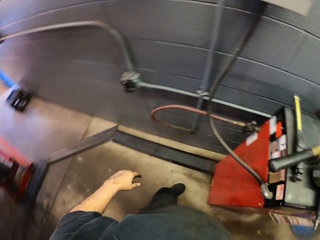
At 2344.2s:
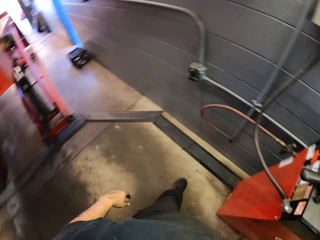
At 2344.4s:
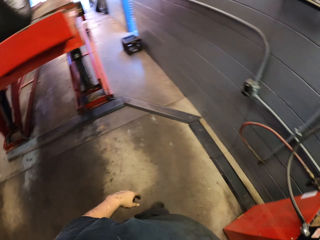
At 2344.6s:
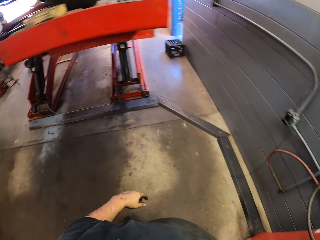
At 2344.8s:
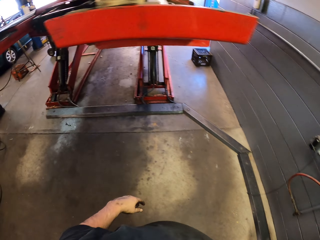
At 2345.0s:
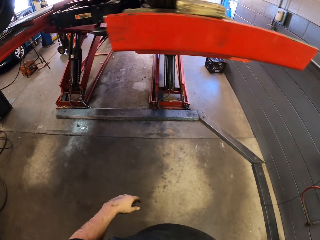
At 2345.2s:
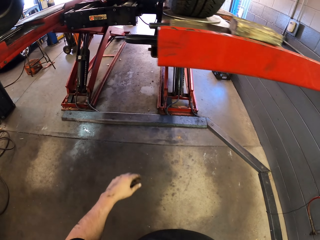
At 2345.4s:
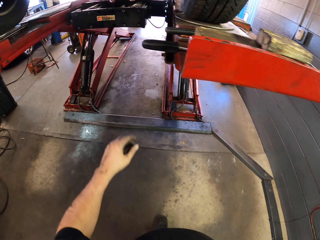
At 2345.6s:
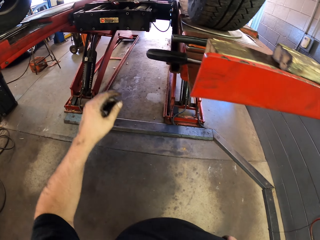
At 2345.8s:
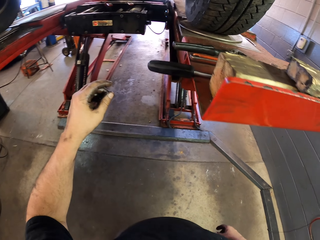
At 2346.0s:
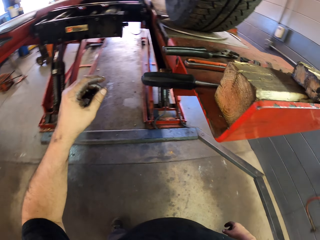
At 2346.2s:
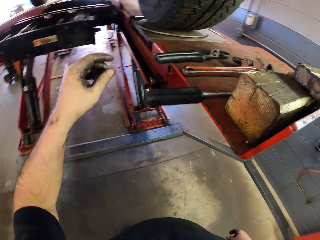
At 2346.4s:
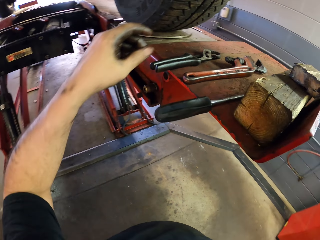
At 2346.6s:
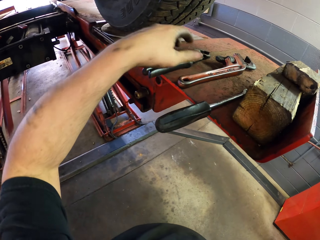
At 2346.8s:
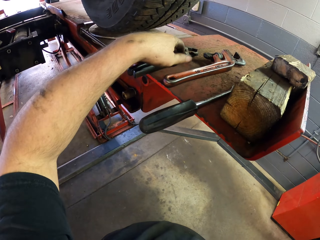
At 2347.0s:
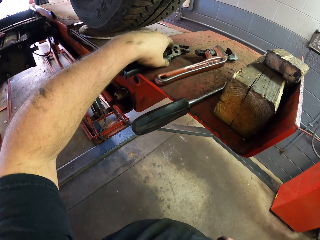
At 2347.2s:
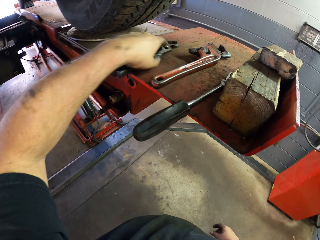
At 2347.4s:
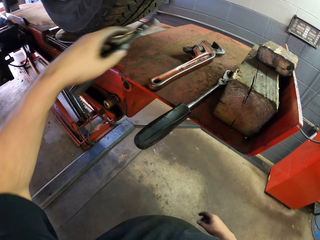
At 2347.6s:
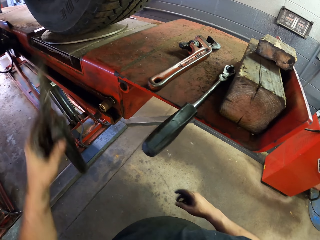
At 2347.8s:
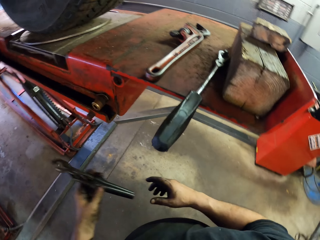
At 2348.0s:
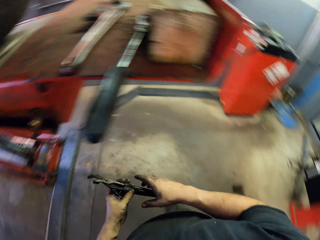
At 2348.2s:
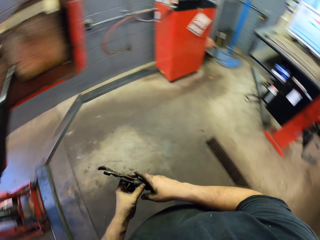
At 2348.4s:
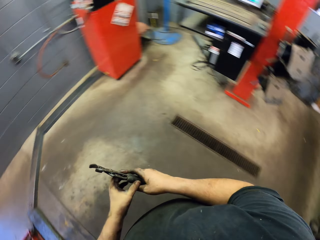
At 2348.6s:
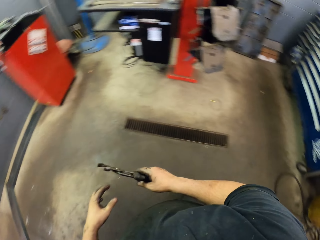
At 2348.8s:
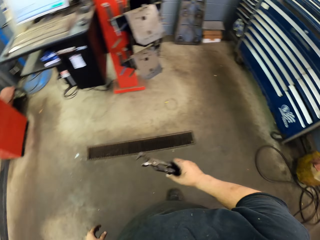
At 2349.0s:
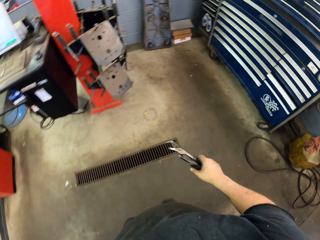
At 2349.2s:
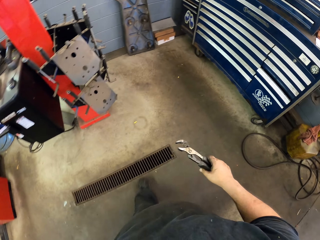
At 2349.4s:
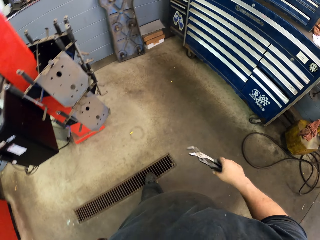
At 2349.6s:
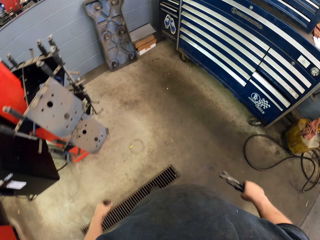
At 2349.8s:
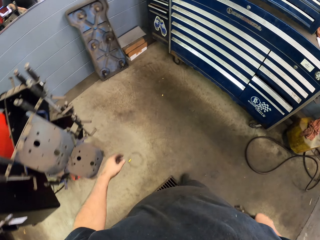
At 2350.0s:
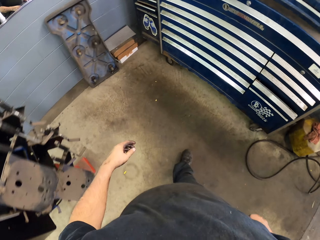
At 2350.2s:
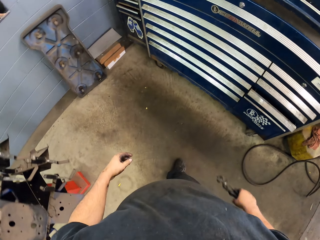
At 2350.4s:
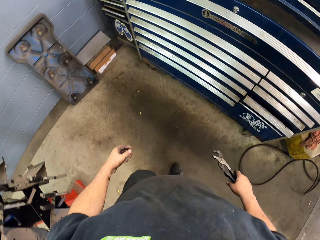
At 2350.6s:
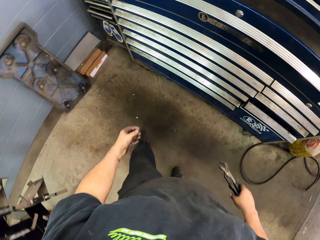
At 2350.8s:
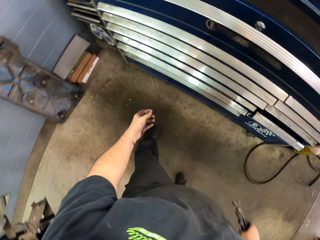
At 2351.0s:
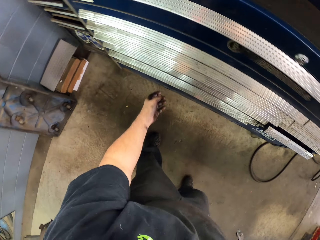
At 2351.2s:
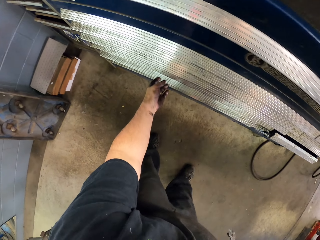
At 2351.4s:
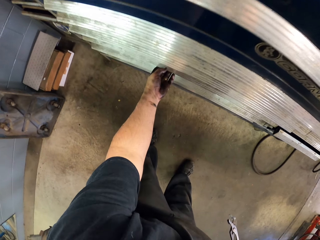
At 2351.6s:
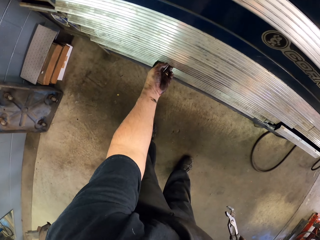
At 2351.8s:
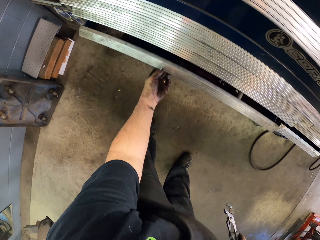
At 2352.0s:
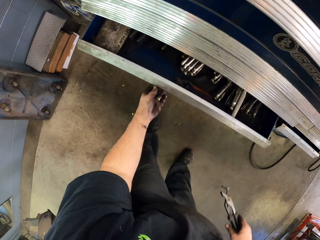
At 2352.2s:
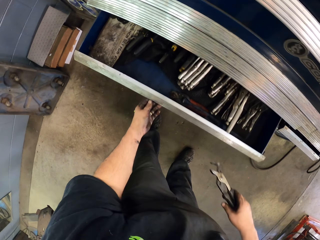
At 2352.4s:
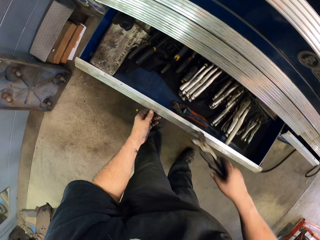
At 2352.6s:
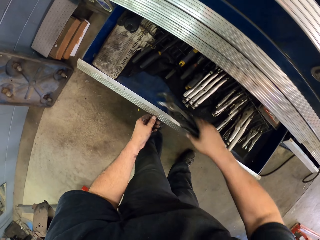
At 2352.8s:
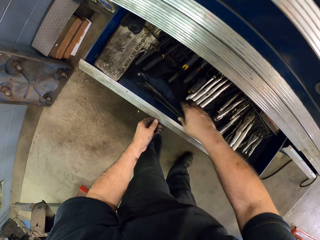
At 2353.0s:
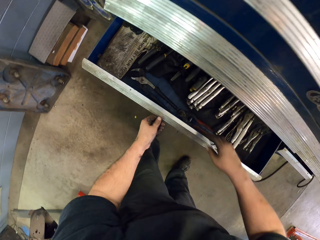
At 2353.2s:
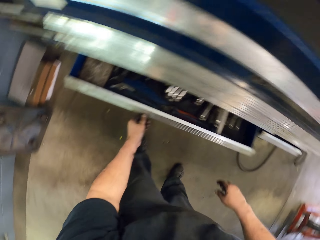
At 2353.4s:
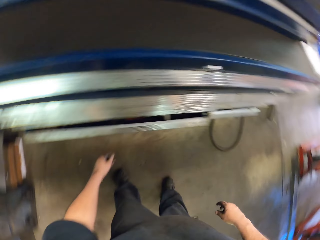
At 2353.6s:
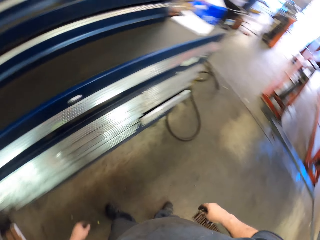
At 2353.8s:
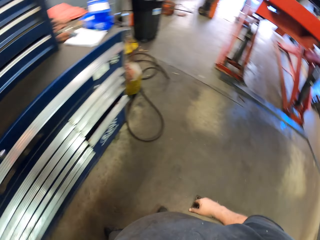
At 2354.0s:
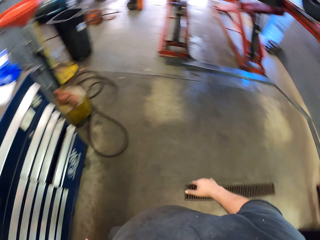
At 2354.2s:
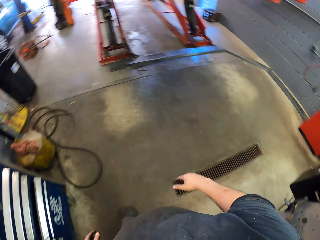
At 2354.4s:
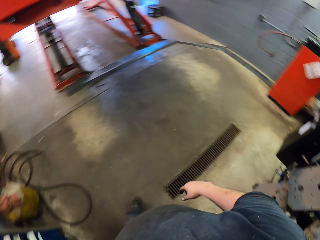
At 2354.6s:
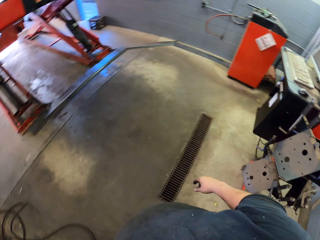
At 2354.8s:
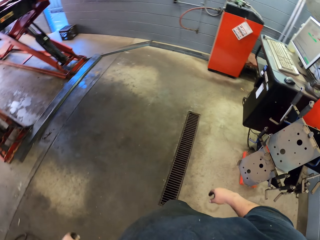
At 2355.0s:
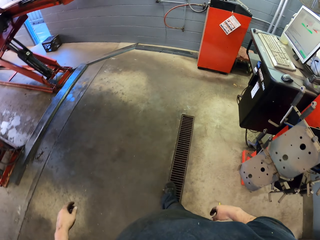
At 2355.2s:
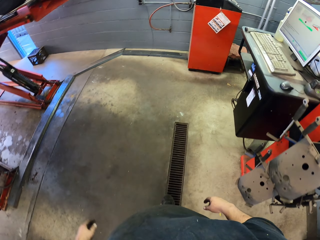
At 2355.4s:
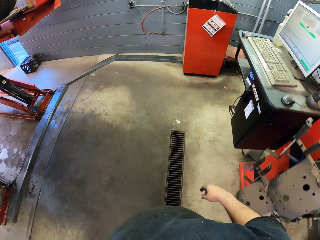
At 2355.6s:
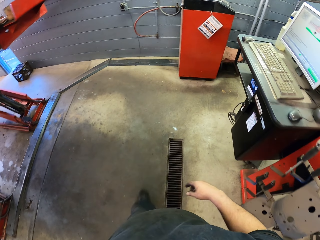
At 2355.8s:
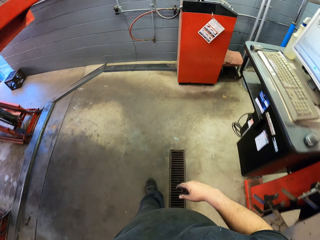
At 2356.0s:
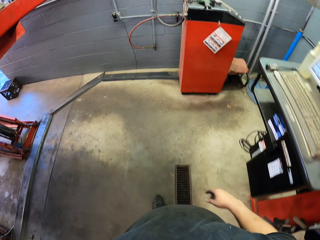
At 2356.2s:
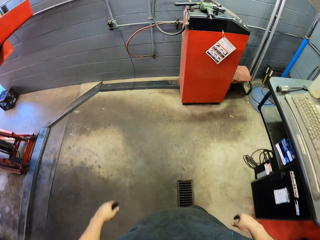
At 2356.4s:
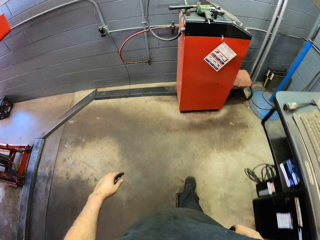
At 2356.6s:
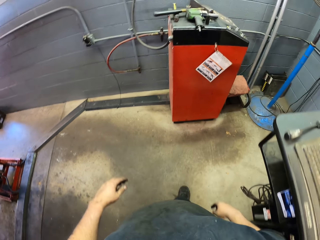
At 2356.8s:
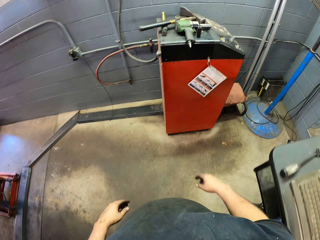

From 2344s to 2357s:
The camera wearer picks up locking pliers. They move around the garage. They pull a drawer. They put the locking pliers in the drawer. They close the drawer. They move around the garage.

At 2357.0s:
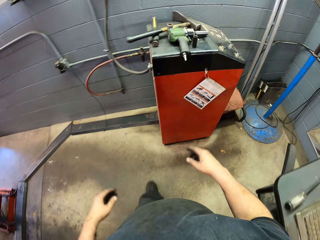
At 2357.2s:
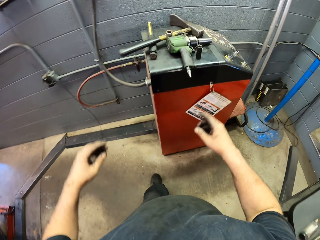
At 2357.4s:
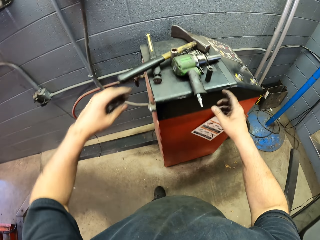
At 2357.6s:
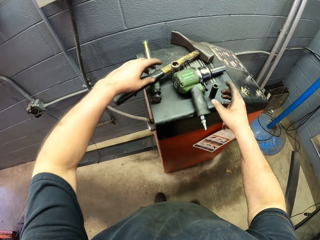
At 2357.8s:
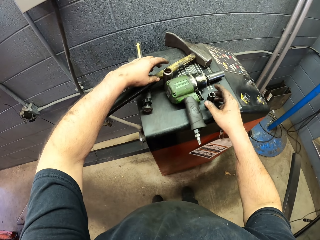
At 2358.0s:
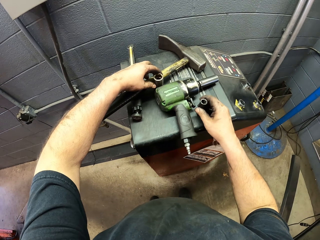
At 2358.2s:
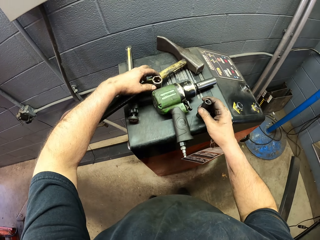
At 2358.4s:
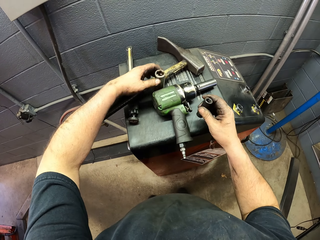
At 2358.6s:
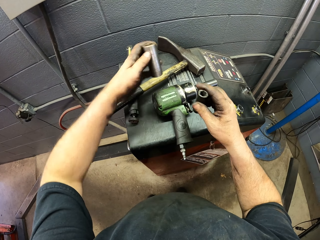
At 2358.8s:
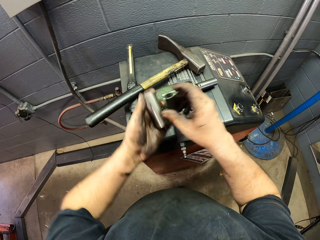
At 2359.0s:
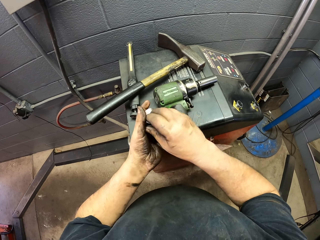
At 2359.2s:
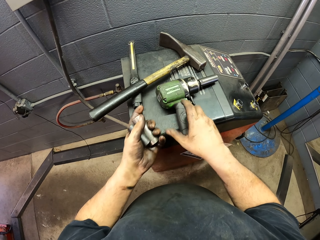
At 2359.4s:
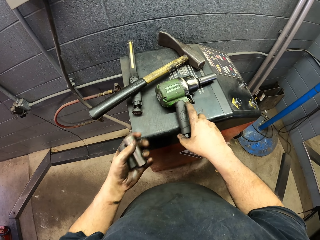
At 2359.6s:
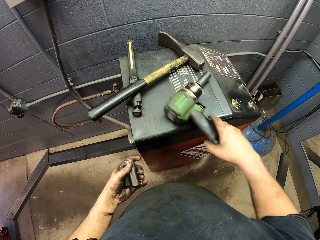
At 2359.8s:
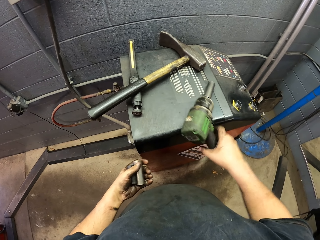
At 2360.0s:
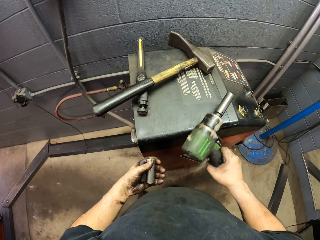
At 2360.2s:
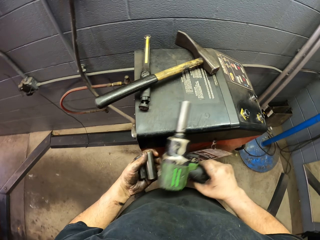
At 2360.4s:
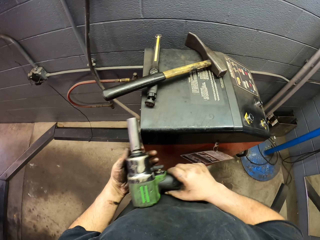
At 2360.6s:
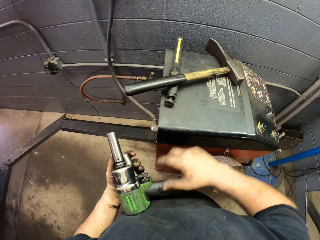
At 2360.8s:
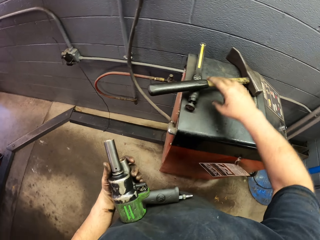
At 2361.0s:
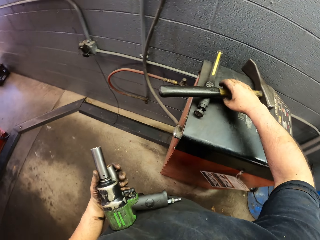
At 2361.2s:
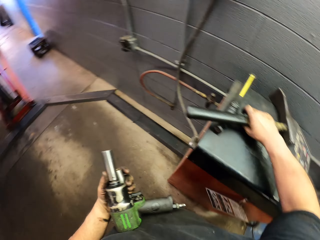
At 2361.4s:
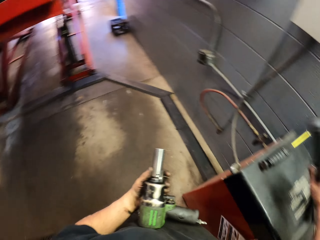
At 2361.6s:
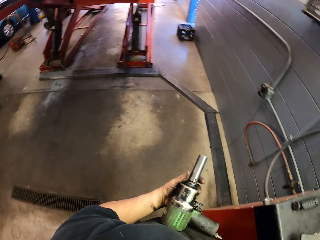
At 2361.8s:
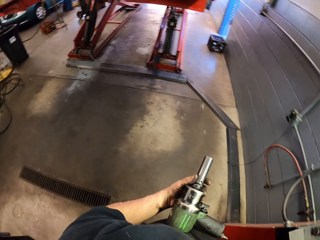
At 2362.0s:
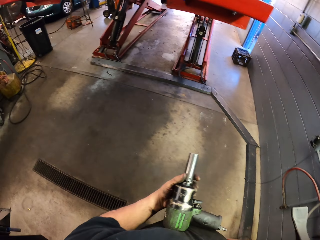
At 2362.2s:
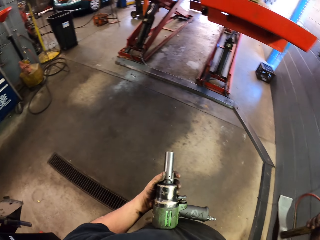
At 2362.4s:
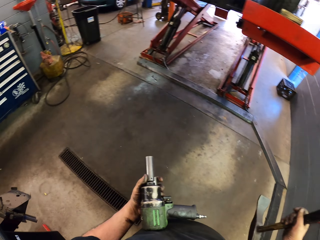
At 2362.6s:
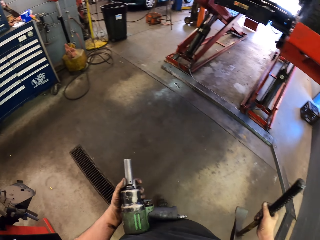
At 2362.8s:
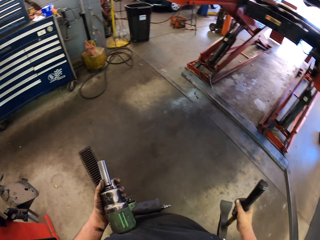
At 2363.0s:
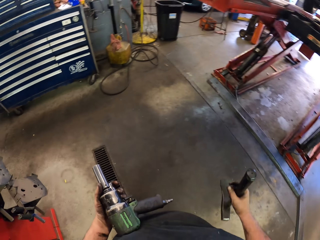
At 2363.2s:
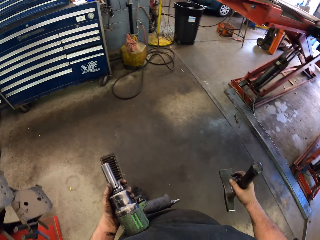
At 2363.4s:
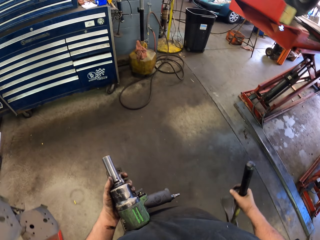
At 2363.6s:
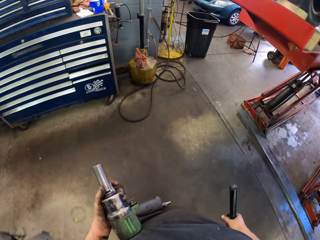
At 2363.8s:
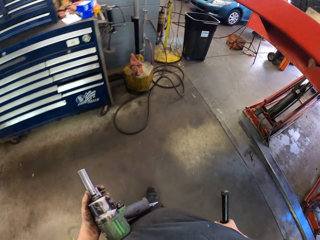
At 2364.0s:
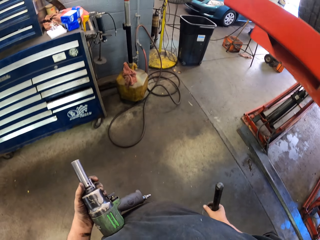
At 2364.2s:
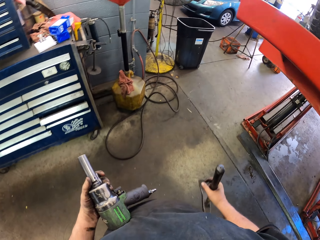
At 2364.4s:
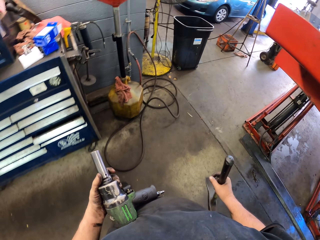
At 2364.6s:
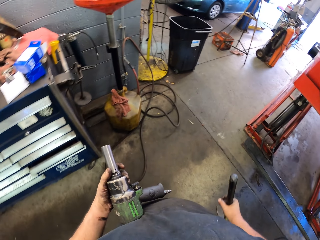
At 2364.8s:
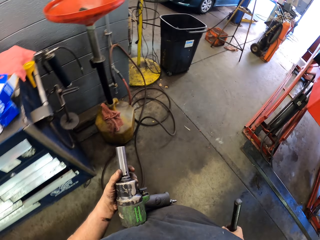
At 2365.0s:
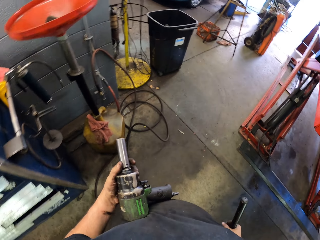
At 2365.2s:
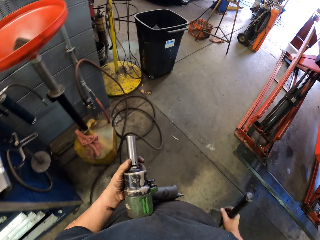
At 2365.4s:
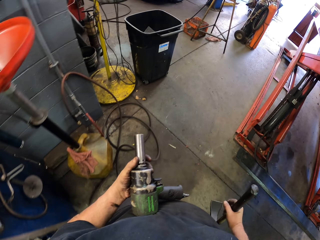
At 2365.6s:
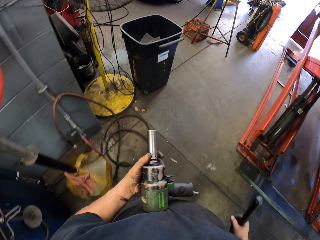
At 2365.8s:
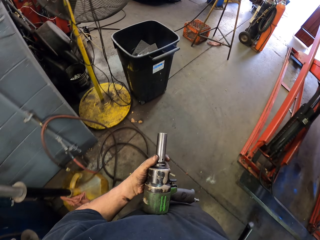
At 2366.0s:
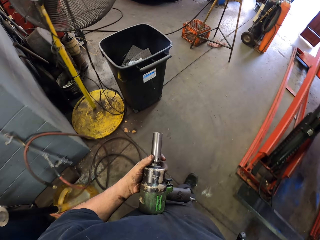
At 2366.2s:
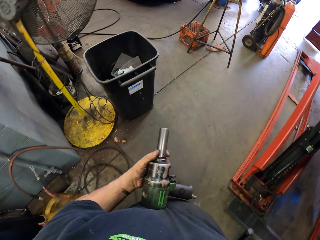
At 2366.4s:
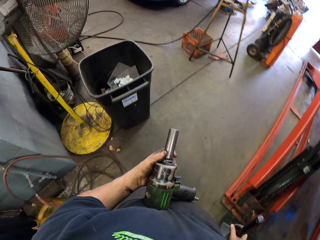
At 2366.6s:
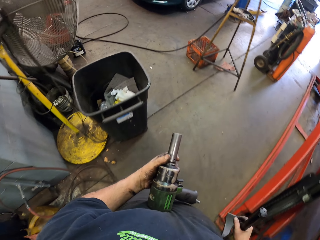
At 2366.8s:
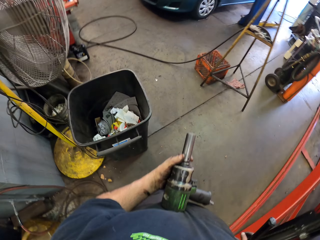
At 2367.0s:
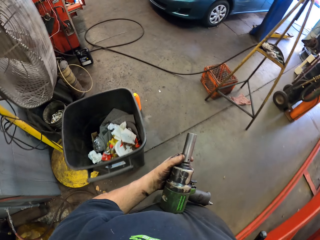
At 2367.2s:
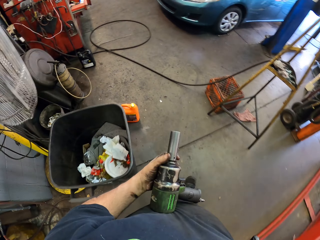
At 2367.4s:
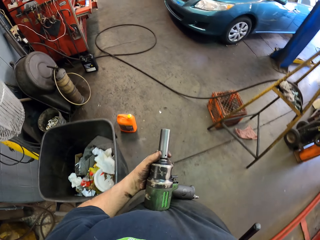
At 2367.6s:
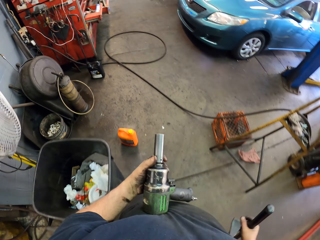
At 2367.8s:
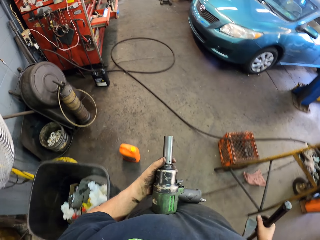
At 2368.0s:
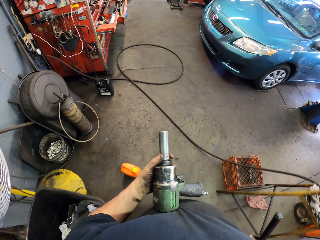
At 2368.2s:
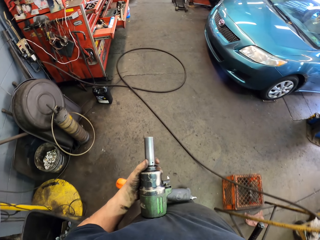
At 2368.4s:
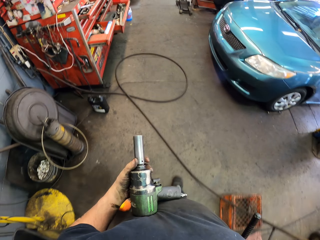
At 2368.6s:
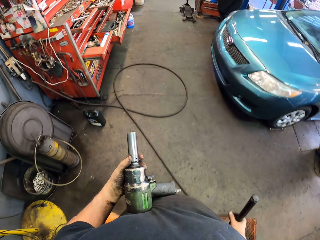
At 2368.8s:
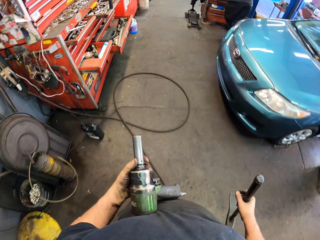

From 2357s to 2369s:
The camera wearer takes the nut. They pick up the impact wrench. They pick up a hammer. They move around the garage.
